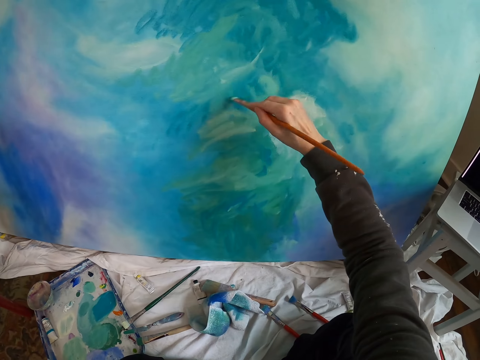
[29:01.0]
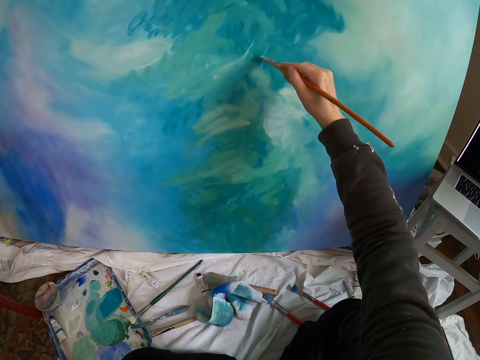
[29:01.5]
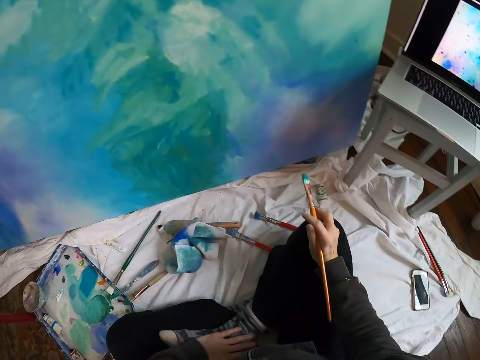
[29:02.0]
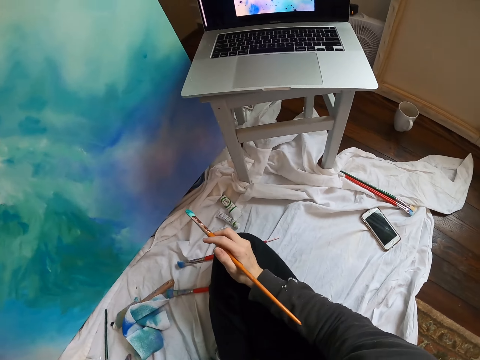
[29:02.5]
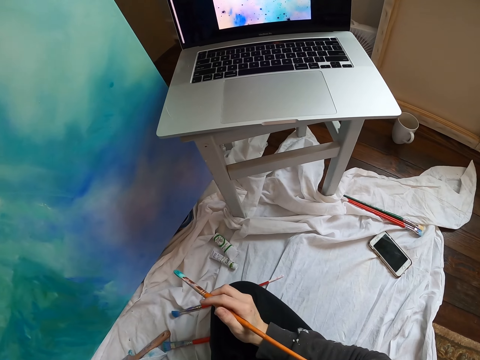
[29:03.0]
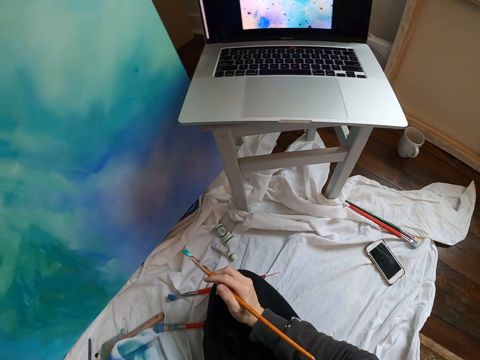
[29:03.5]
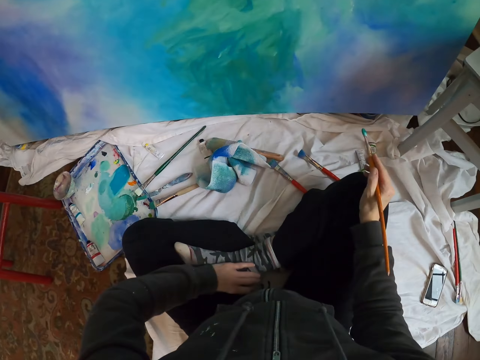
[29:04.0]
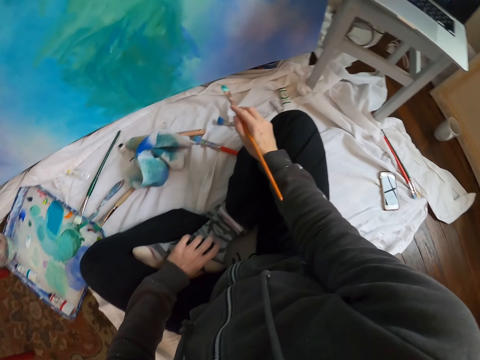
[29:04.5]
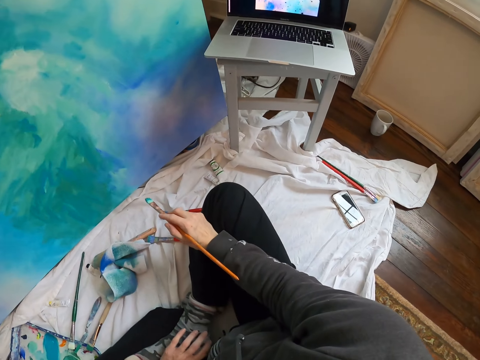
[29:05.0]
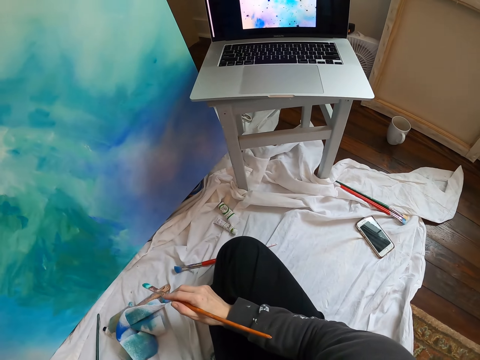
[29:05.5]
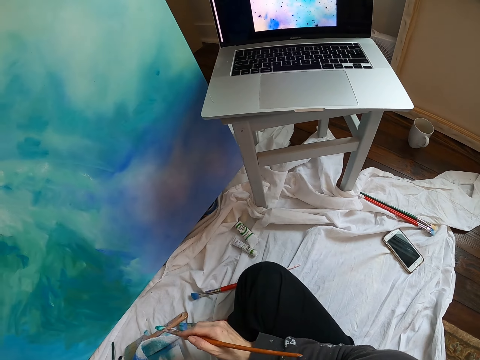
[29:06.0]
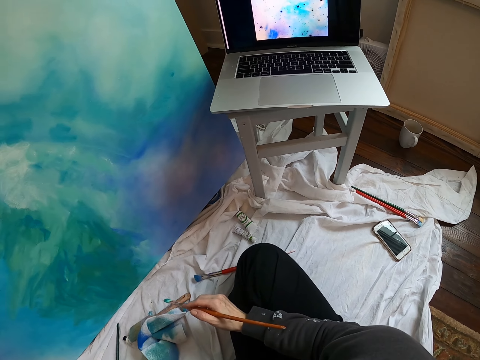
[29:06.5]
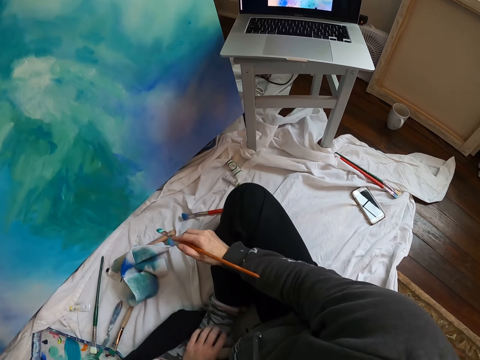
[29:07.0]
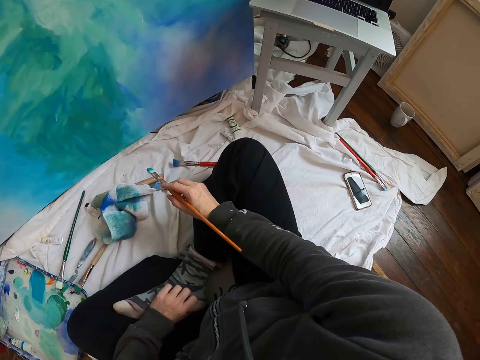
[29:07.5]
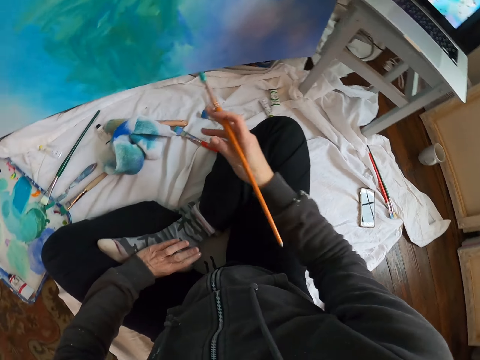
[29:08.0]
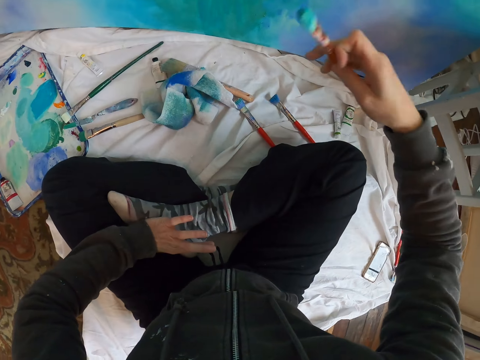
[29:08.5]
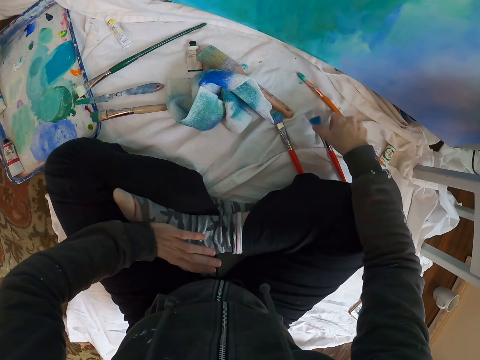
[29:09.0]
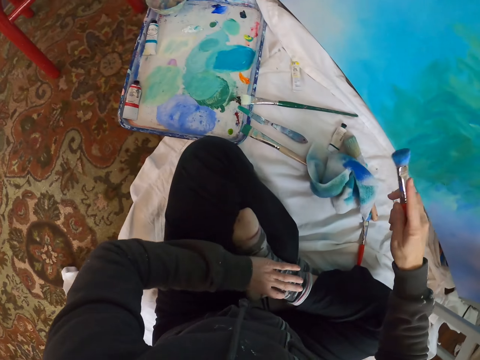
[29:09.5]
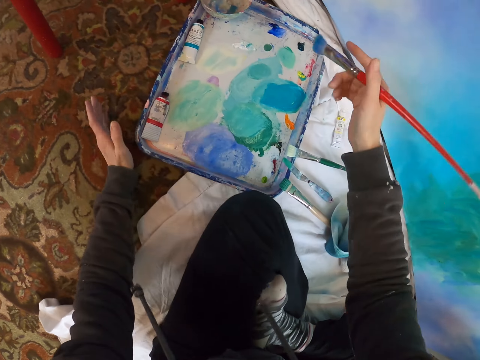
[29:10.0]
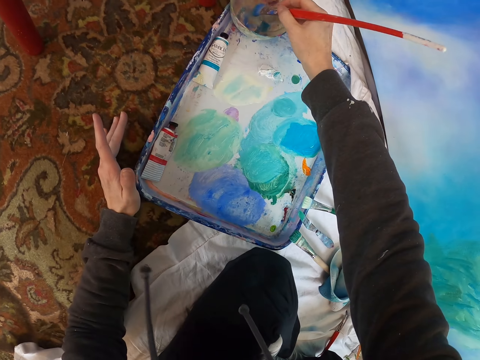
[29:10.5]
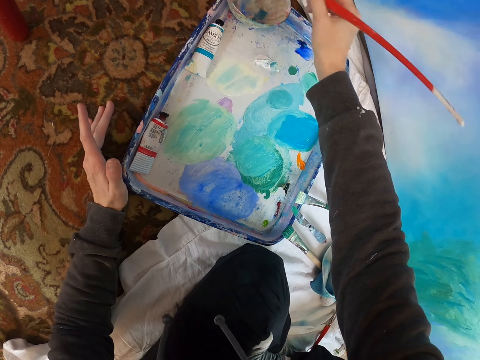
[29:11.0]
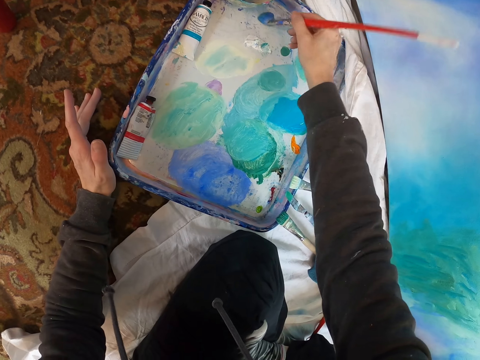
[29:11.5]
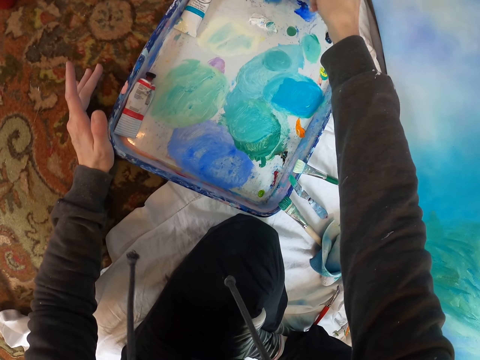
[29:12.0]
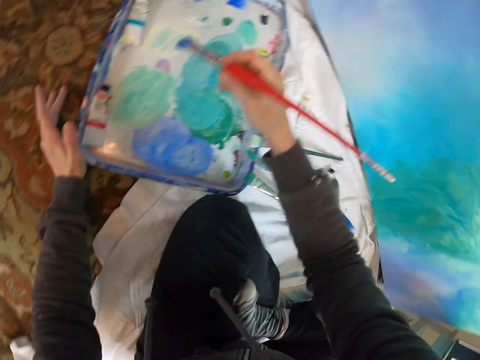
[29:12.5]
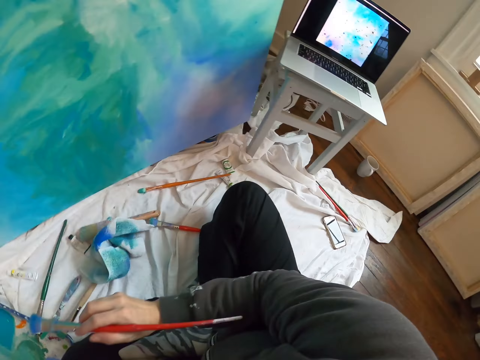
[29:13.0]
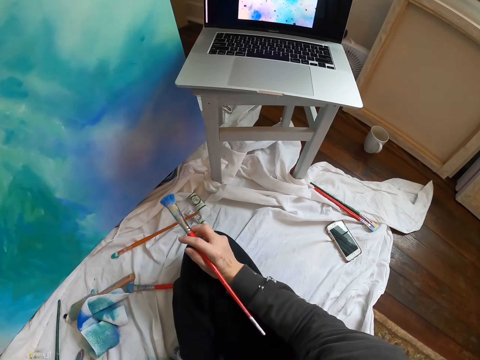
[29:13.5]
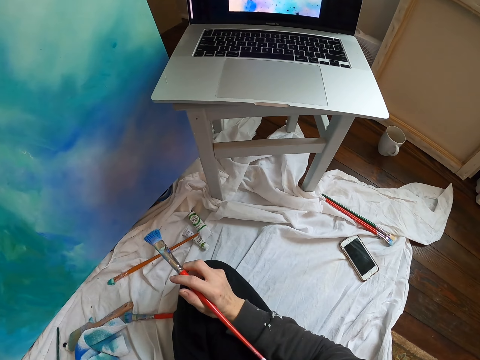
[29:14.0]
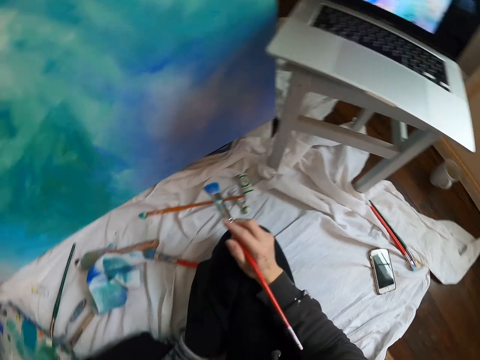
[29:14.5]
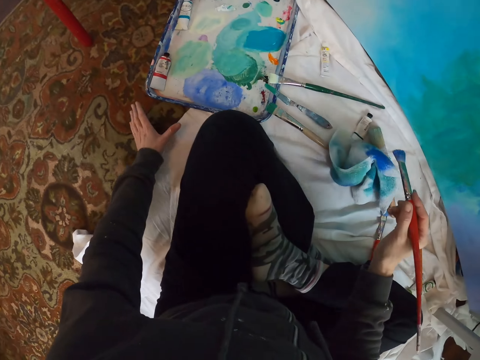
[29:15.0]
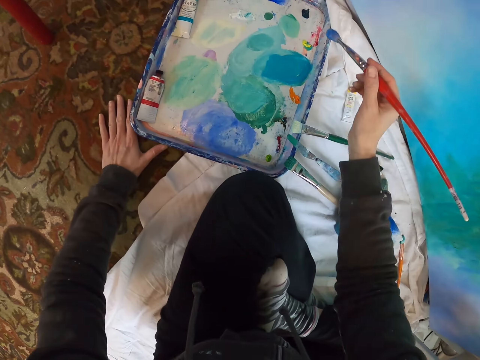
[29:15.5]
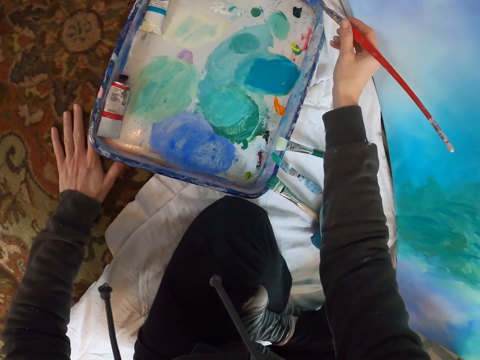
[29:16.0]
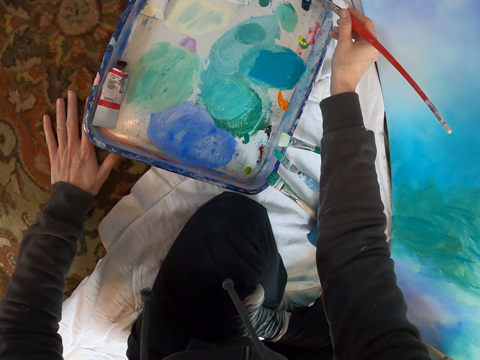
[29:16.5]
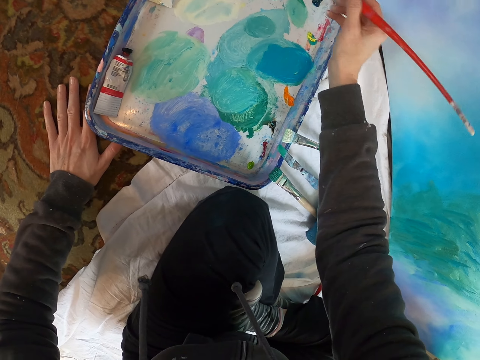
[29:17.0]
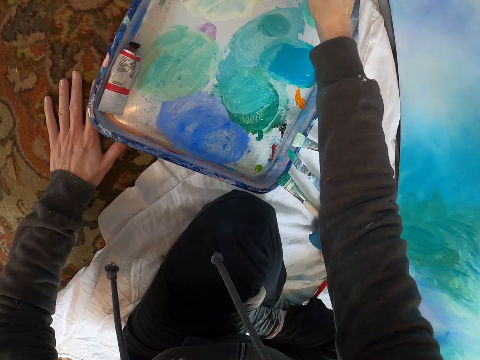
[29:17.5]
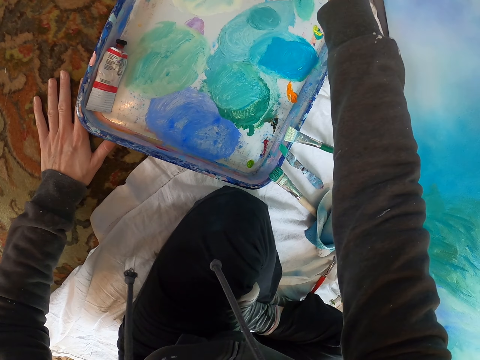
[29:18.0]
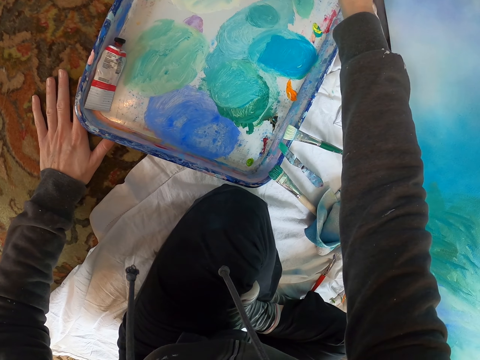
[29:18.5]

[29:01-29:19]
The camera wearer paints the board with the pen brush. They move the right hand. They look at the laptop. They look around. They look at the laptop. They look around. They lift the pen brush. They drop the pen brush or dry brush. They lift the pen brush. They move both hands. They dip the pen brush in the paint. They mix colors with the dry brush. They move the pen brush. They rub the pen brush on the paint. They move the right hand. They look at the laptop. They move both hands. They lift the pen brush. They rub the pen brush on the paint.

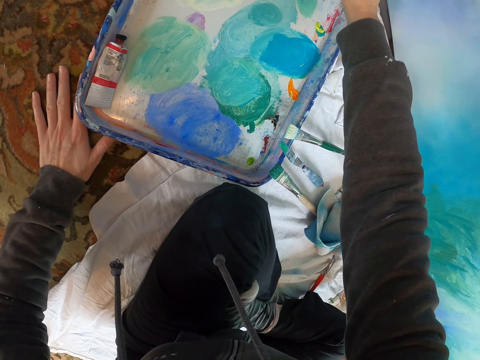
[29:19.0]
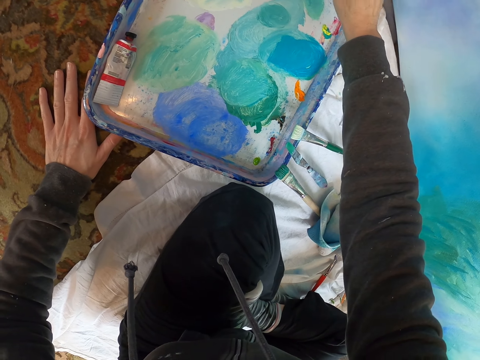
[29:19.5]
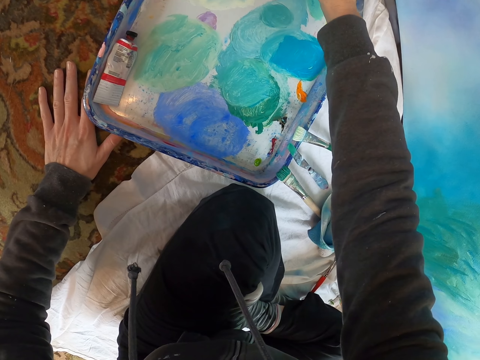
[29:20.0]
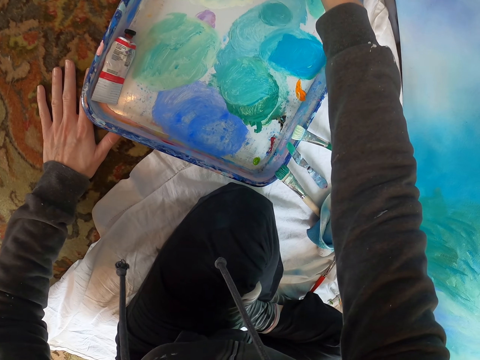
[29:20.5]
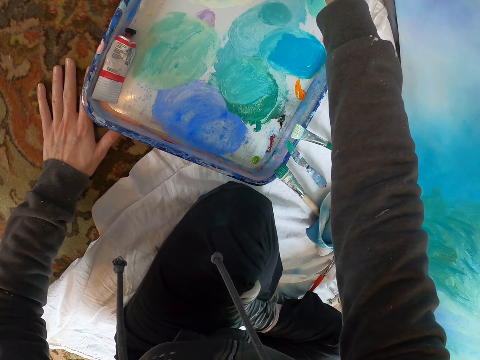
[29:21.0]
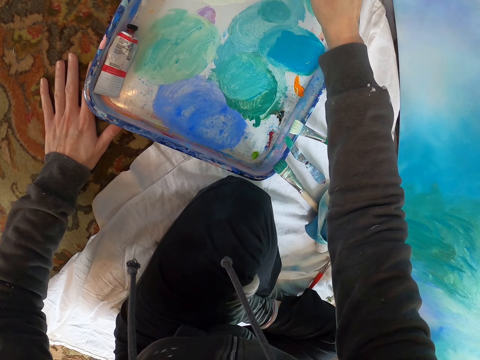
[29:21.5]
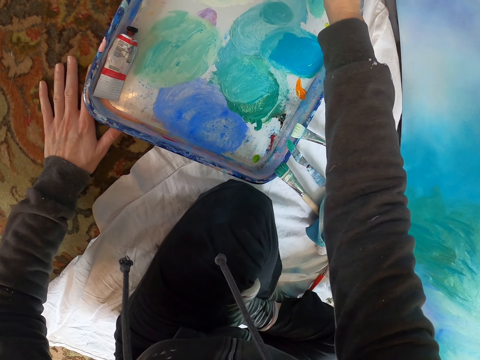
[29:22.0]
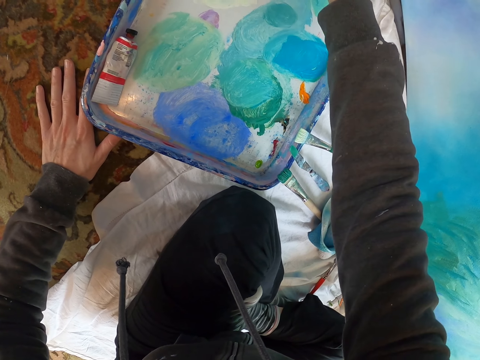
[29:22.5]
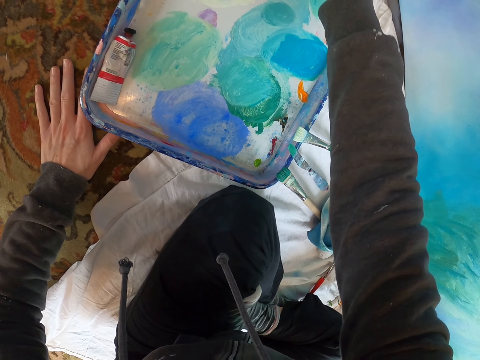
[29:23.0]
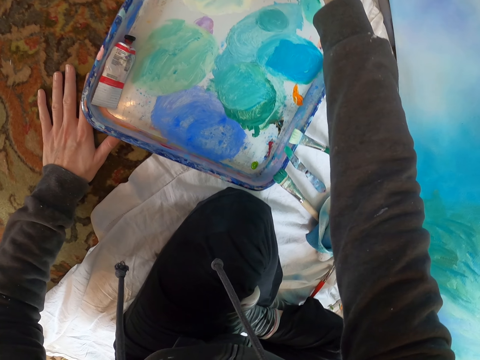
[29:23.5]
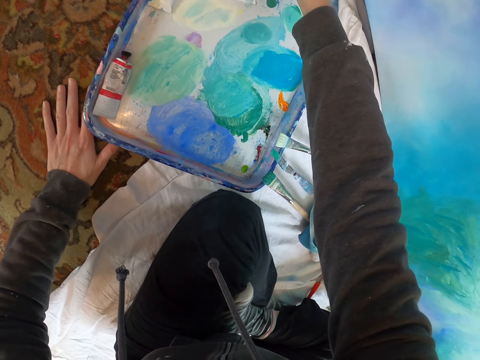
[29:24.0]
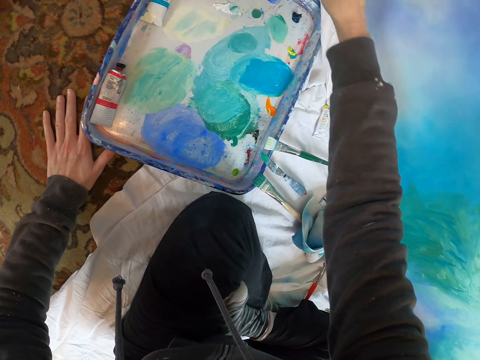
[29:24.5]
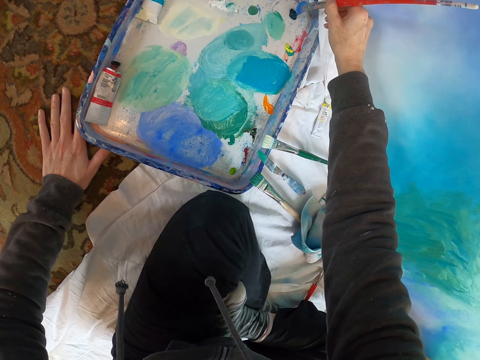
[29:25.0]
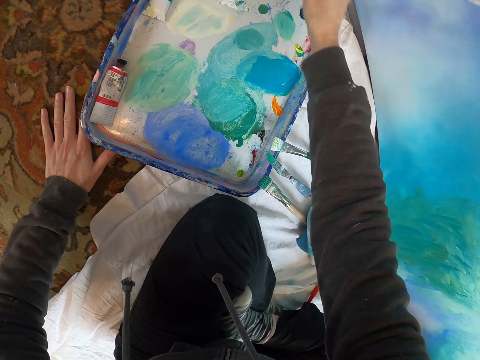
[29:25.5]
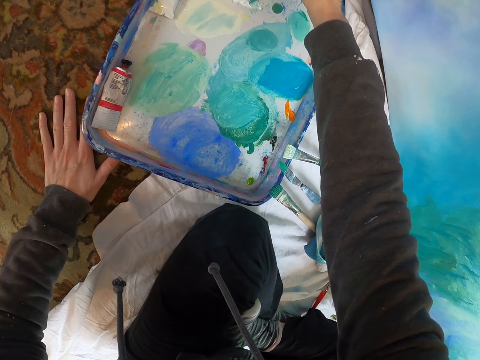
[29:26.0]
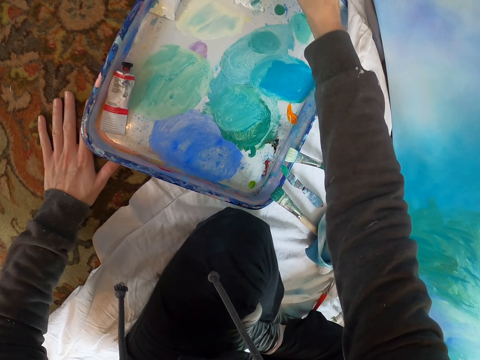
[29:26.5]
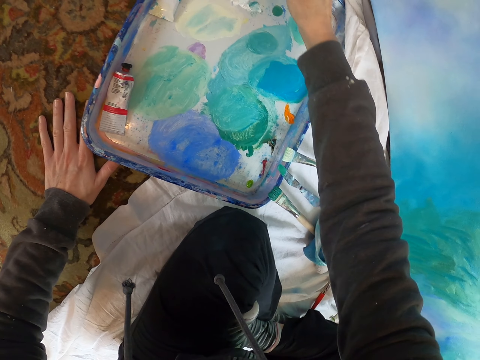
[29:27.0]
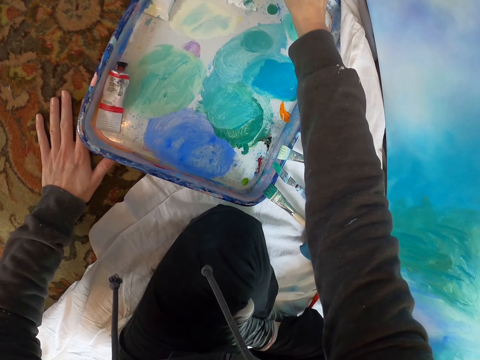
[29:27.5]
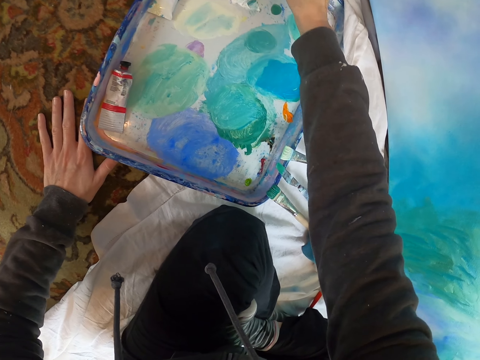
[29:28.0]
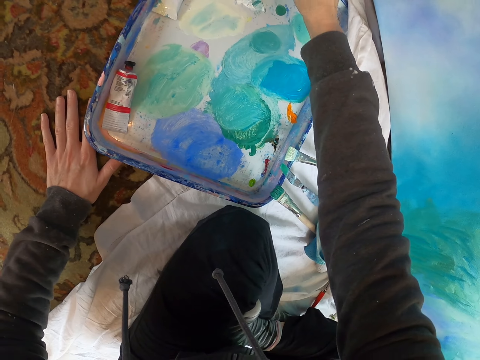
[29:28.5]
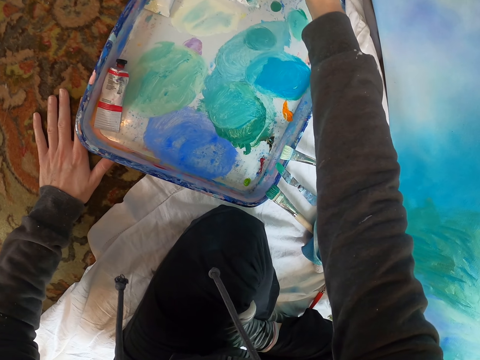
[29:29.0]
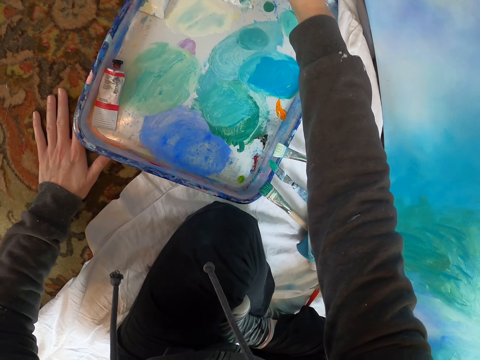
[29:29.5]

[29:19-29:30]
The camera wearer moves the pen brush. They rub the pen brush on the paint.
